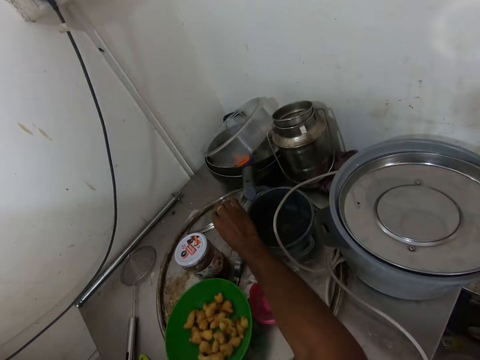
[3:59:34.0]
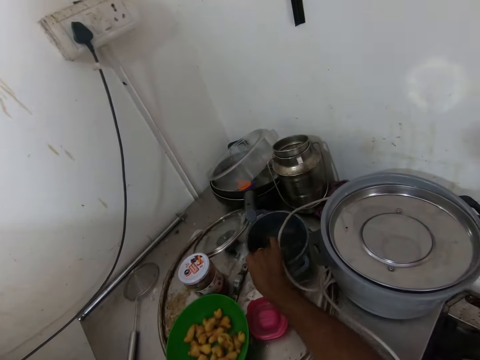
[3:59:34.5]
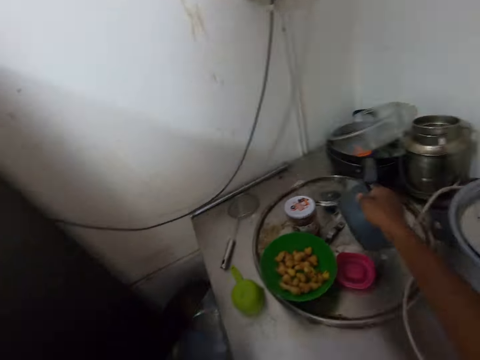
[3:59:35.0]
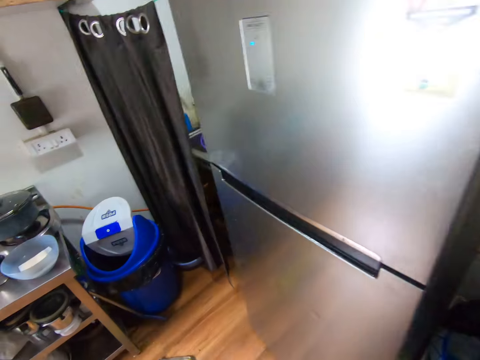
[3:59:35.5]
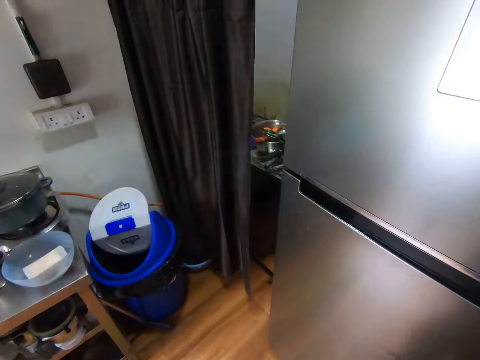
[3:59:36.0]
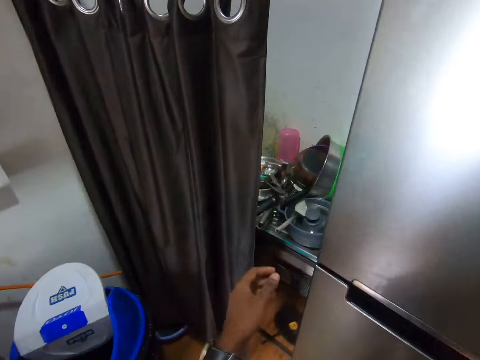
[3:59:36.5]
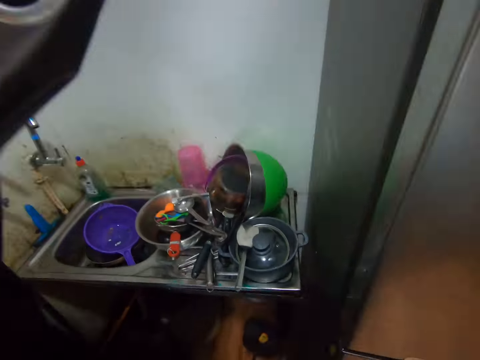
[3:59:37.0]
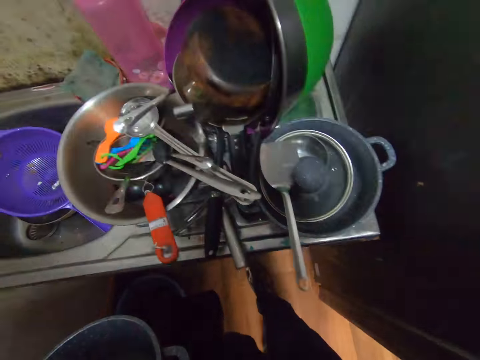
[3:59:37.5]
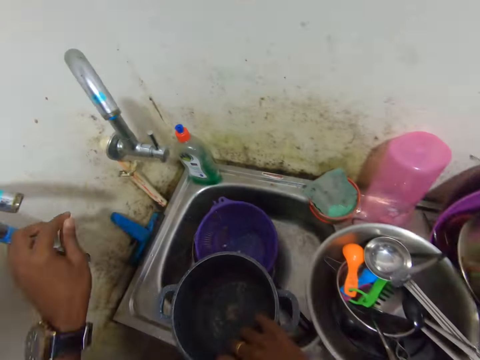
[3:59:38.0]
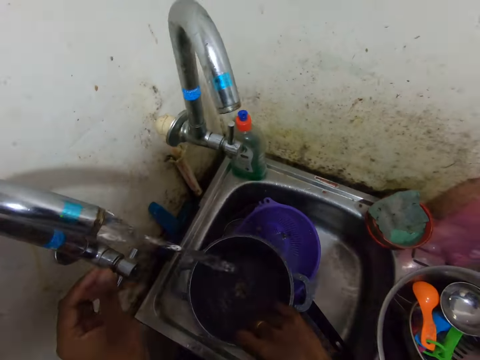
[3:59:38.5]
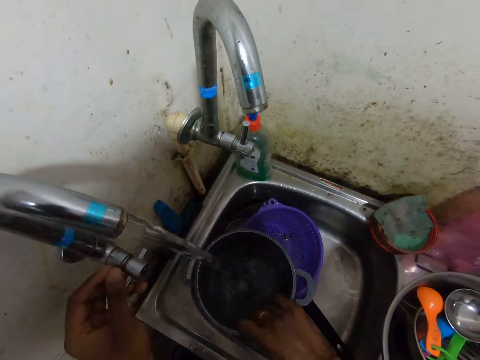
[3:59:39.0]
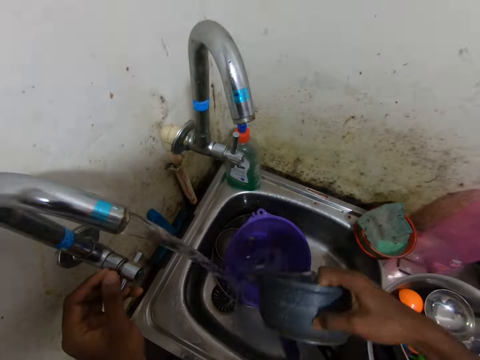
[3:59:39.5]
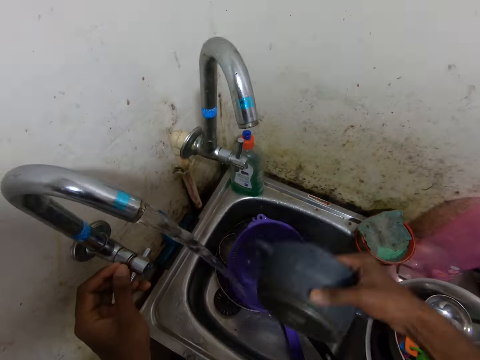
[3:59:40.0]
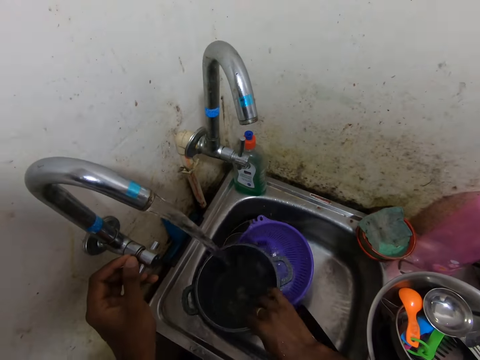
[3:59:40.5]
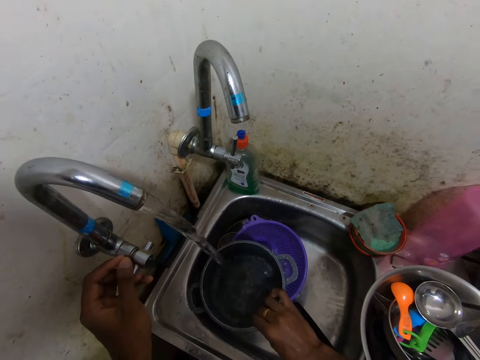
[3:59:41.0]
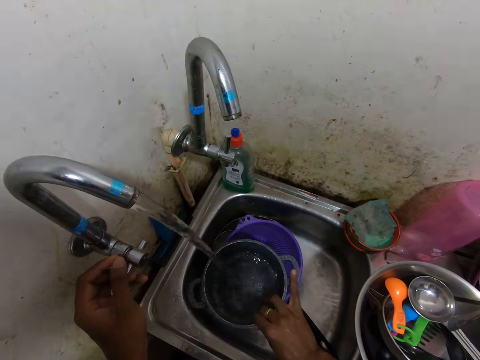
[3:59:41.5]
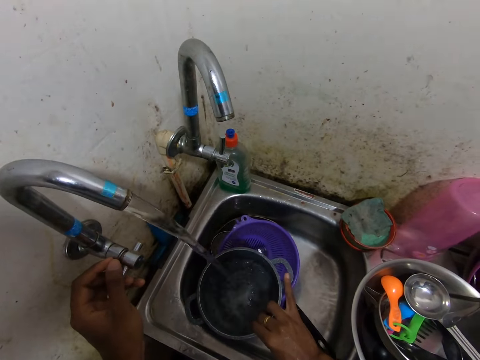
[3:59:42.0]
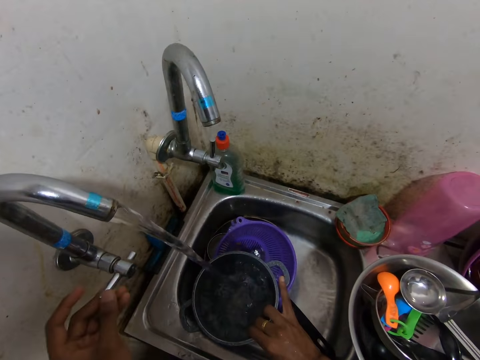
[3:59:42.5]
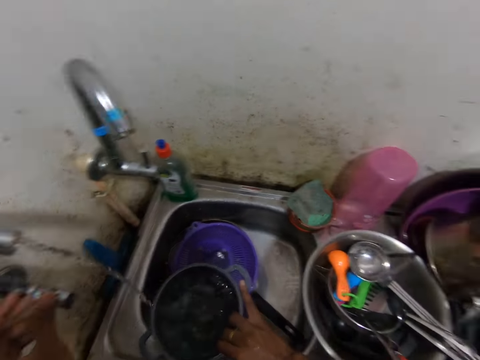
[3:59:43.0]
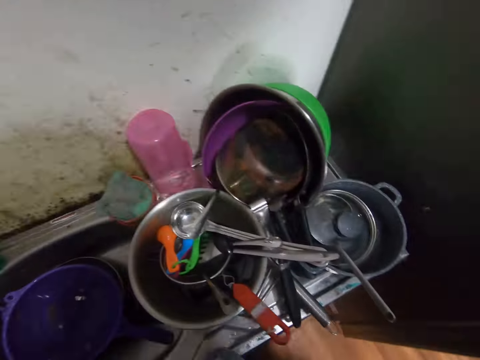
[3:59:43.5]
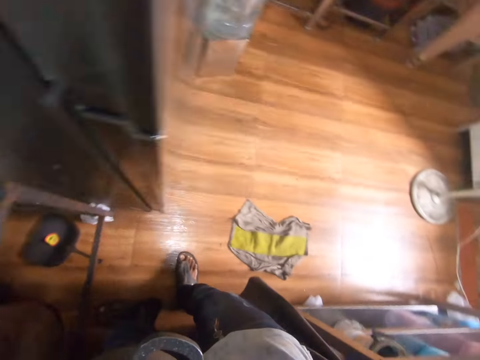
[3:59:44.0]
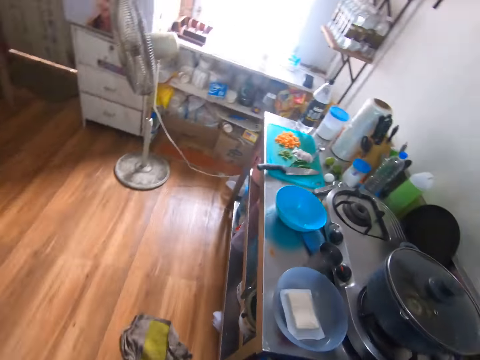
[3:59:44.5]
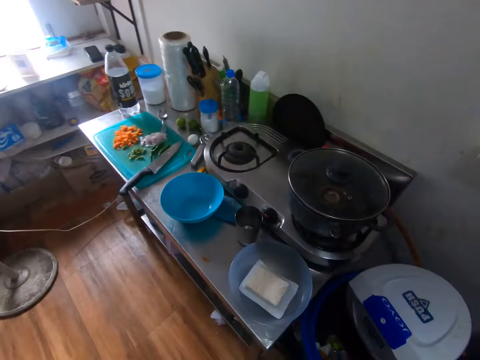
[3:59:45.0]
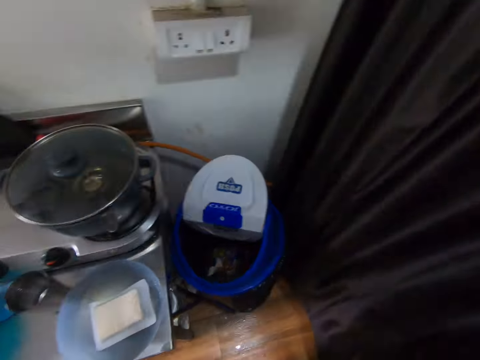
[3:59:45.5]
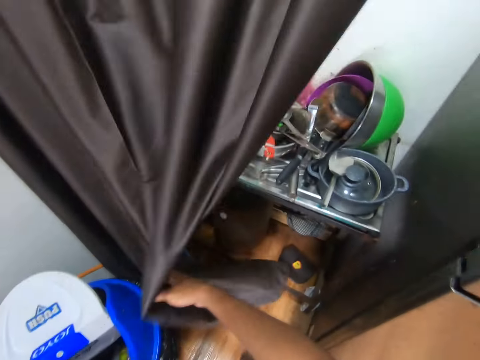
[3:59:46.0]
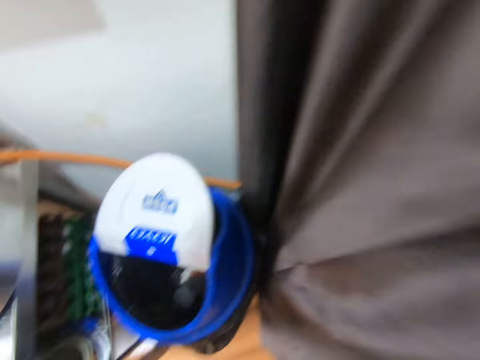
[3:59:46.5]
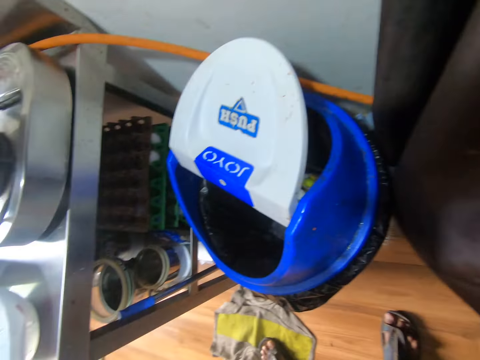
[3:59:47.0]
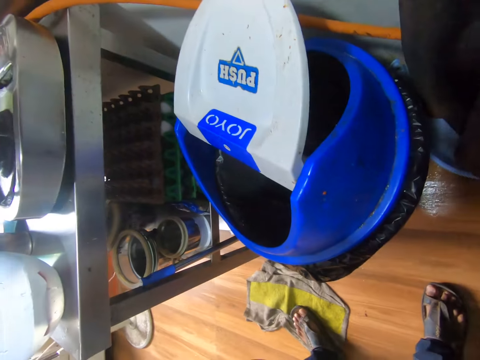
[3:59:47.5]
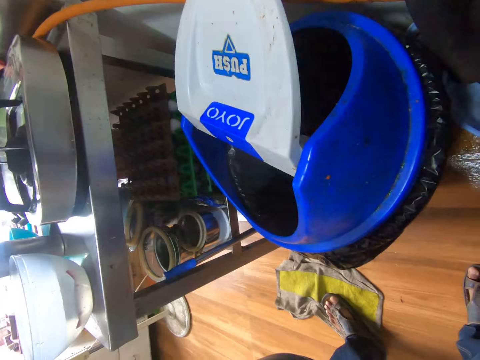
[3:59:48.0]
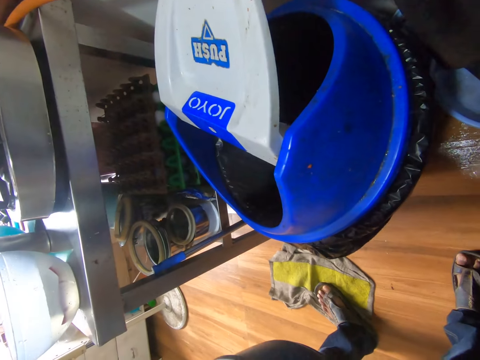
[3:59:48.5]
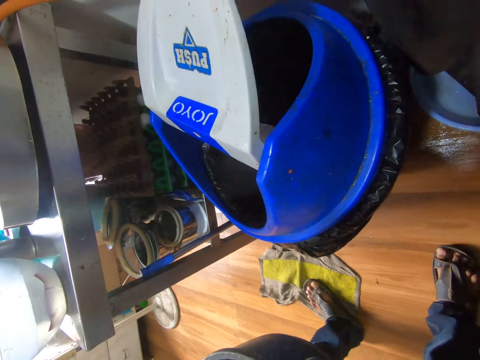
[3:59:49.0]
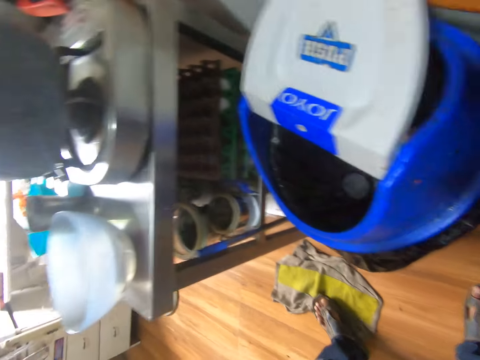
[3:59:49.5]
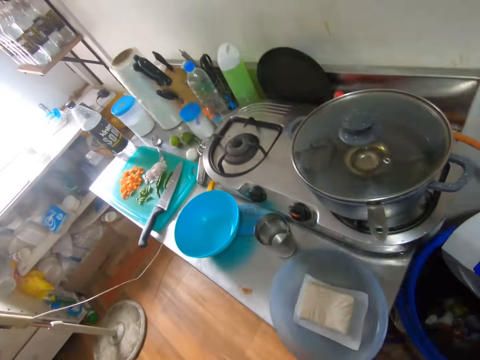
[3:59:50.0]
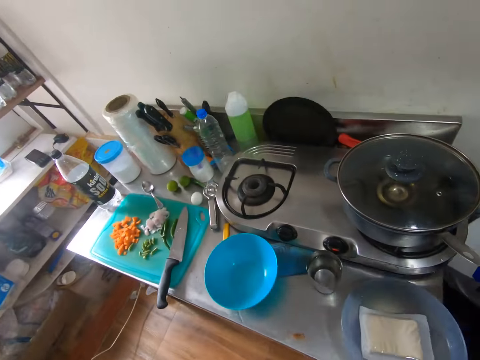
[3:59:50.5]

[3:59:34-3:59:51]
The camera wearer drops the pot lid with her right hand in a tray. She picks the pot from the tray with her right hand. She turns around. She walks in the kitchen. She moves the curtain with her left hand. She opens the faucet with her left hand. She fetches water into the pot in her right hand. She pours water into the sink with the pot in her right hand. She fetches water into the pot in her right hand. She closes the faucet with her left hand. She turns around. She turns around again. She moves the curtain with her left hand. She turns around. She looks around.

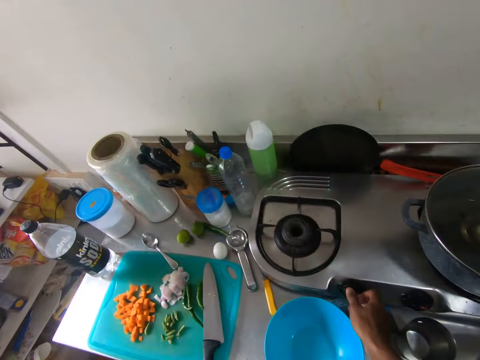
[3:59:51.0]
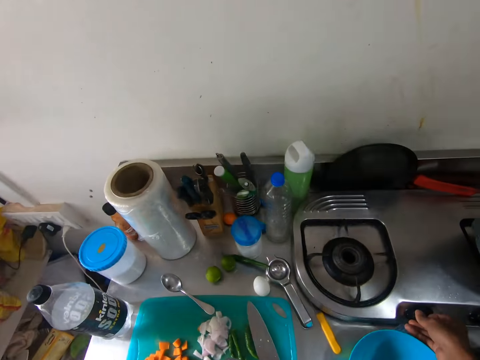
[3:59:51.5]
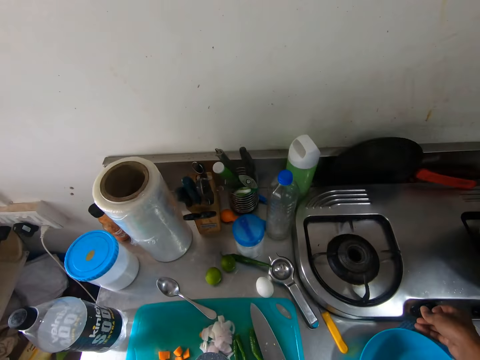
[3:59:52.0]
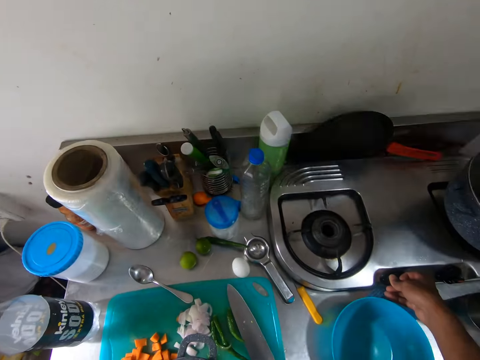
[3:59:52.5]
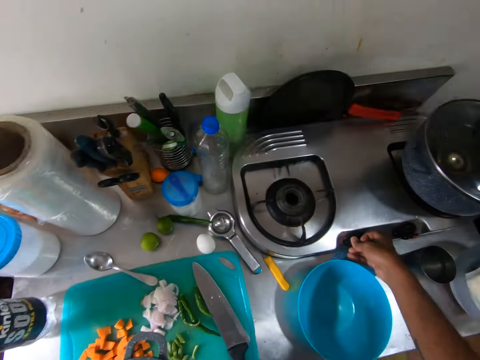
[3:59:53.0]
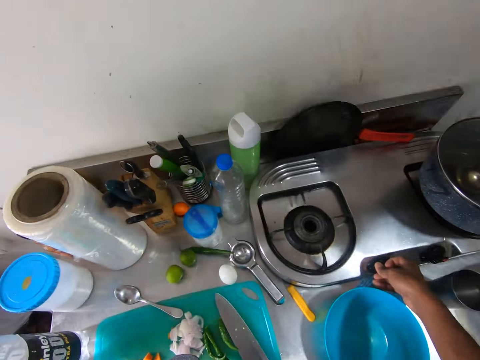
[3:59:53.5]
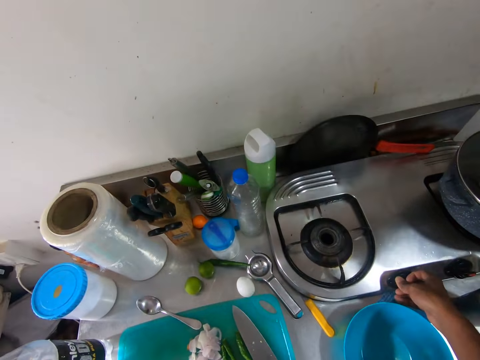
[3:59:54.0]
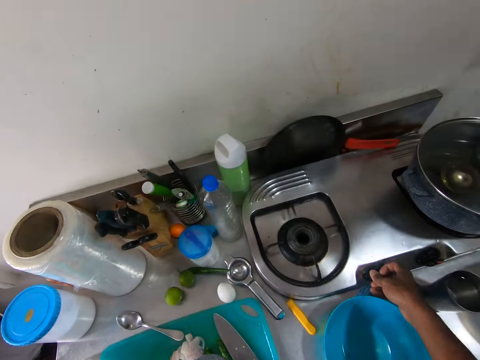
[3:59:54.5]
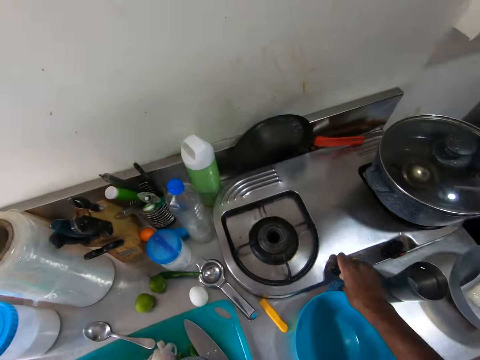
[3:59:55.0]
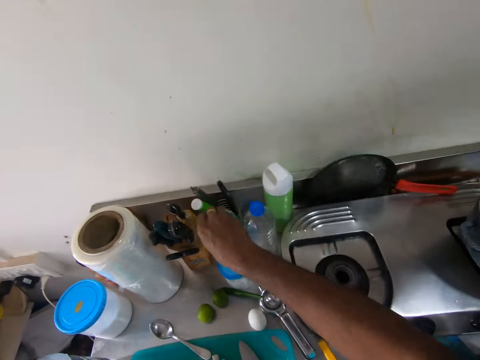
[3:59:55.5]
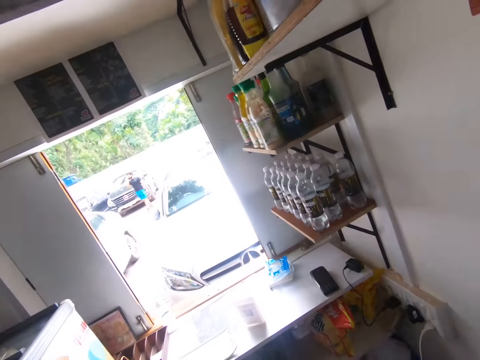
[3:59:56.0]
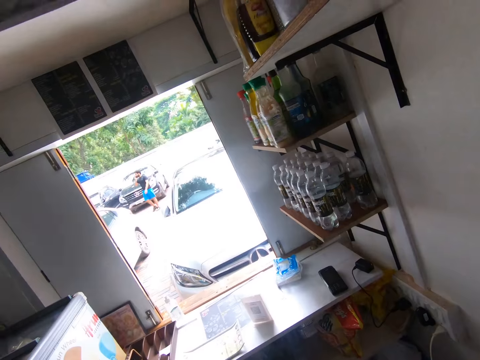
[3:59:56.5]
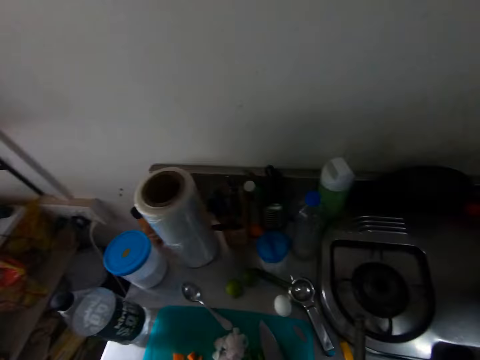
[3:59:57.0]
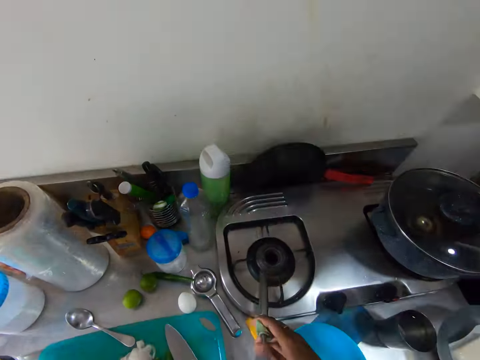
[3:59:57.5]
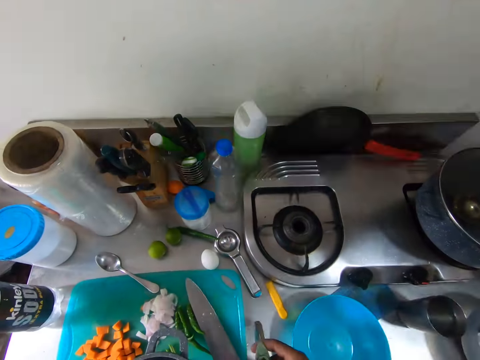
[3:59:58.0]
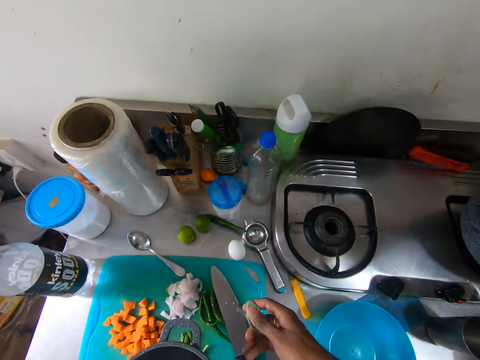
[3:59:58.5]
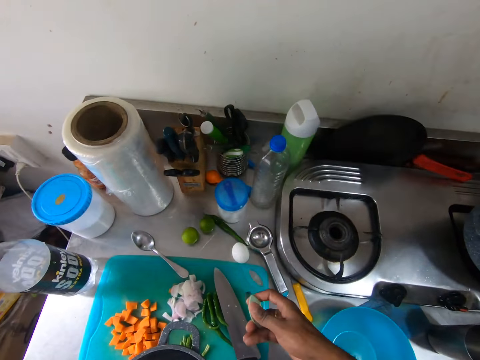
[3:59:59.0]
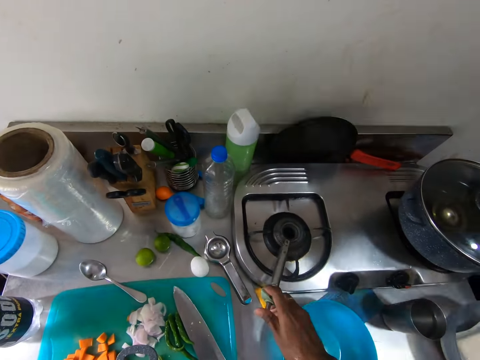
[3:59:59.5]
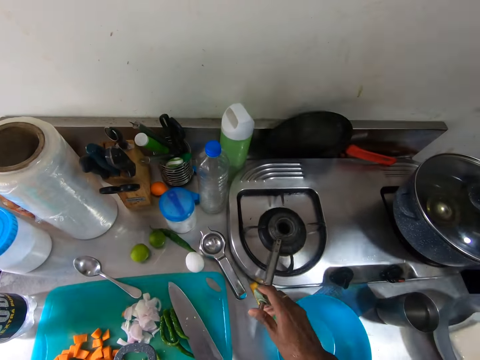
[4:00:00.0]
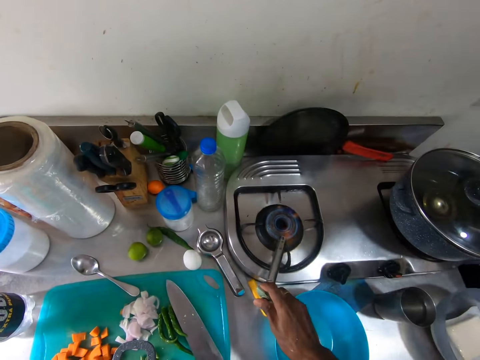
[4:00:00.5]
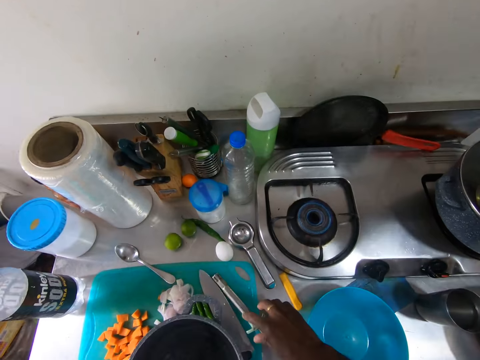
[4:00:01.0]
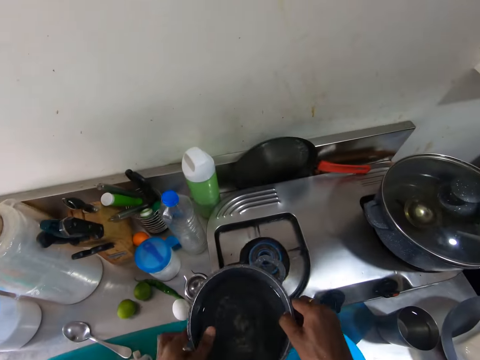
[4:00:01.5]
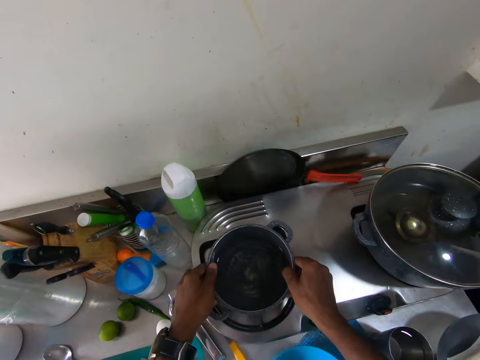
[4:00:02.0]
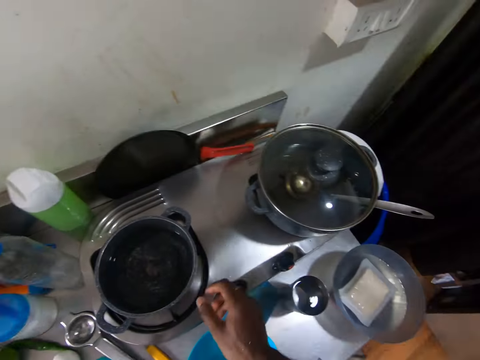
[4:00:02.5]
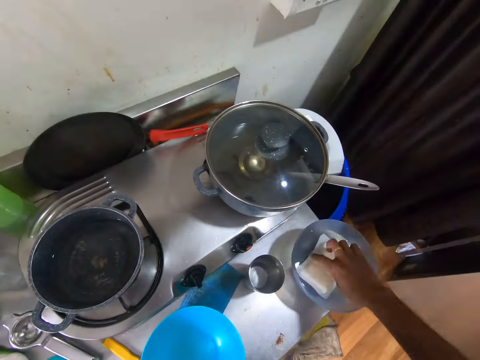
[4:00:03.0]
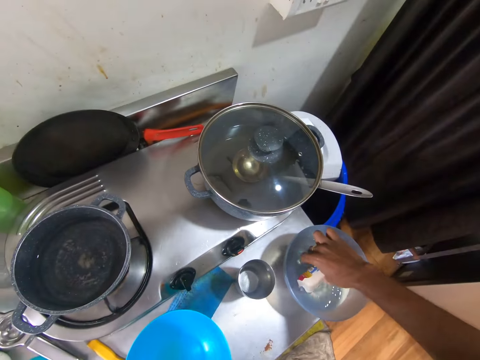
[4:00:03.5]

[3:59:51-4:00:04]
The camera wearer turns on a cooker with her right hand. She looks around. She ignites a gas lighter. She lights the cooker with the lighter in her right hand. She hits the lighter in her right hand on a chopping board on the table. She lights the cooker with the lighter in her right hand. She drops the lighter on the chopping board with her right hand. She puts the pot on the cooker with both hands. She turns something. She touches a pack of cheese in a bowl with her right hand.
